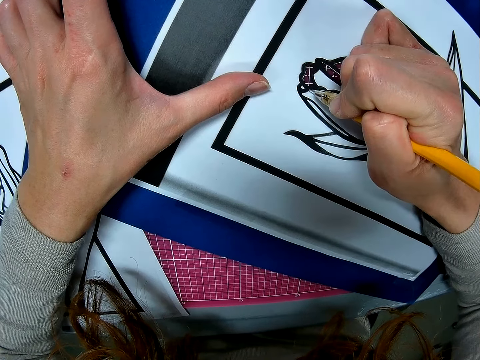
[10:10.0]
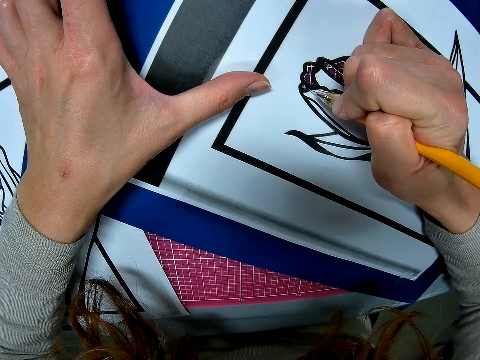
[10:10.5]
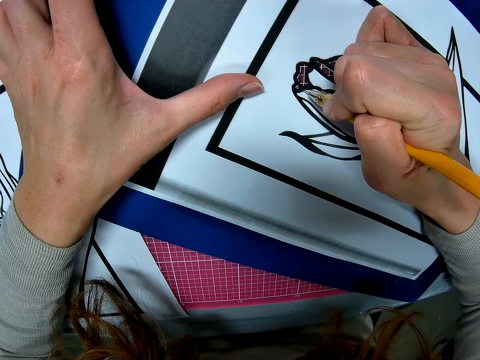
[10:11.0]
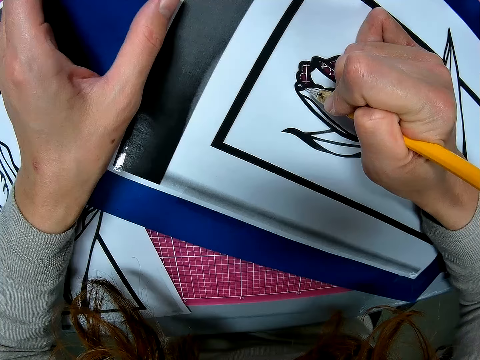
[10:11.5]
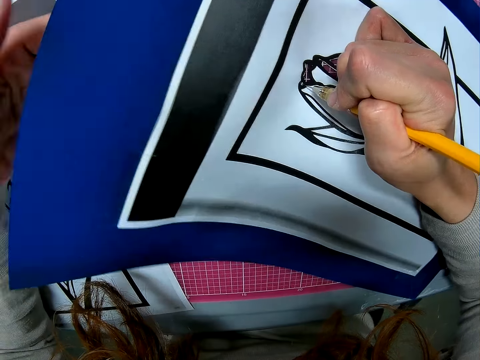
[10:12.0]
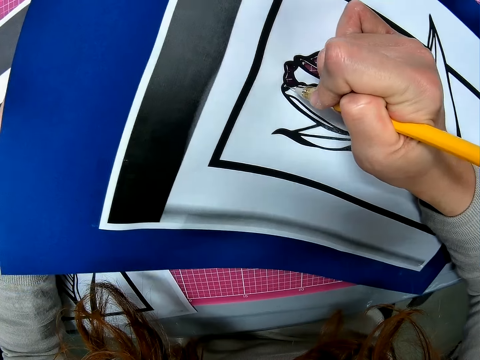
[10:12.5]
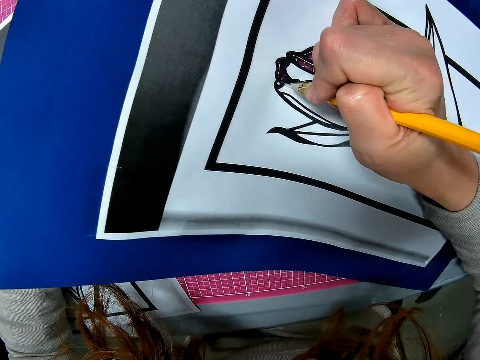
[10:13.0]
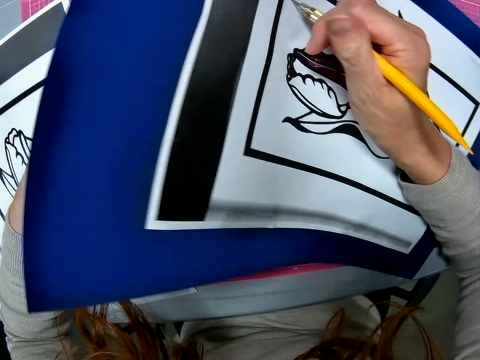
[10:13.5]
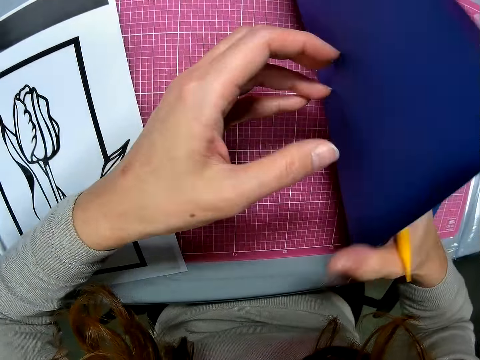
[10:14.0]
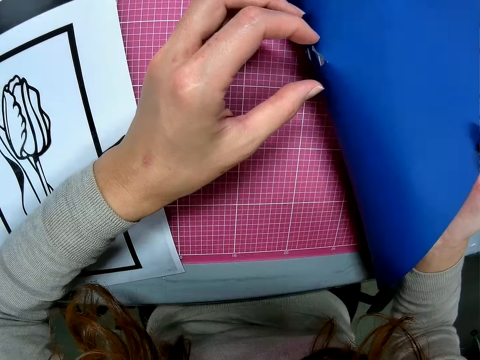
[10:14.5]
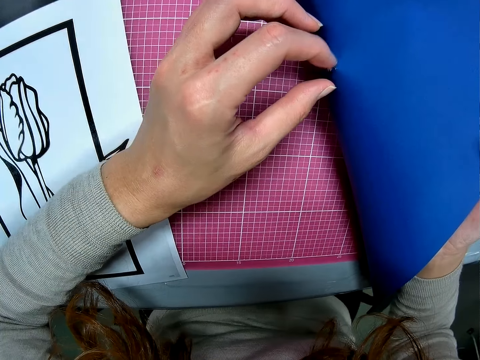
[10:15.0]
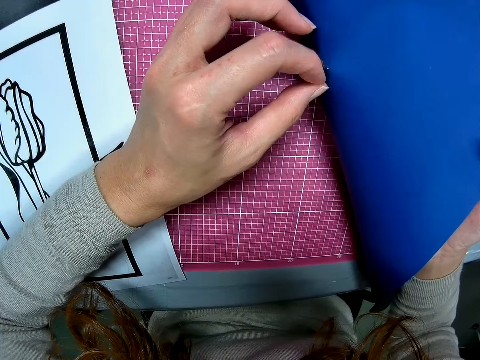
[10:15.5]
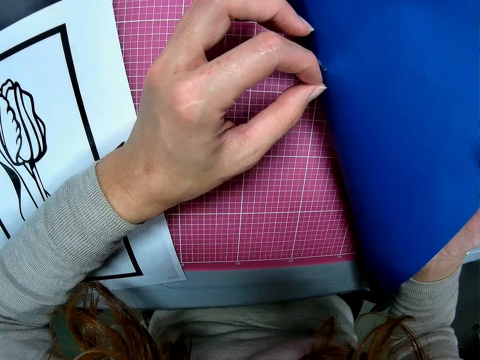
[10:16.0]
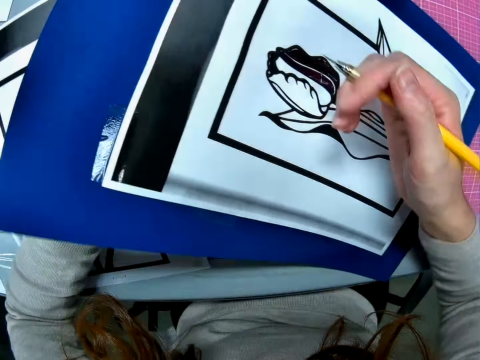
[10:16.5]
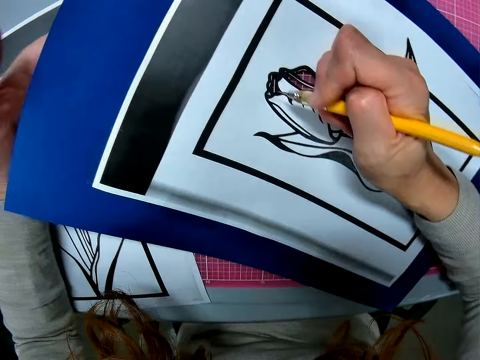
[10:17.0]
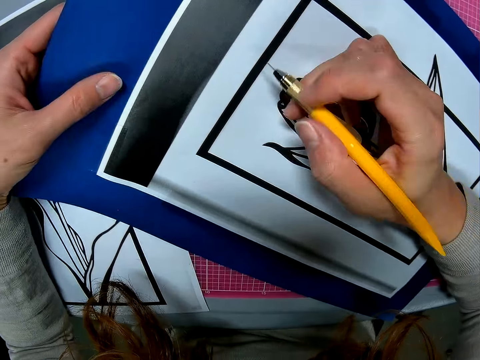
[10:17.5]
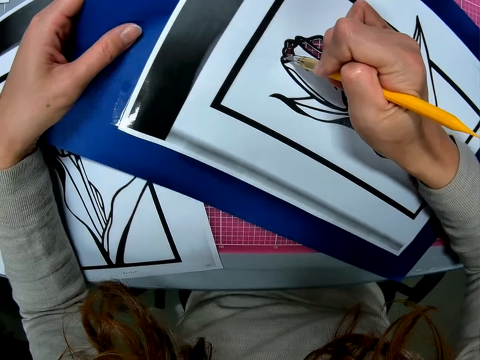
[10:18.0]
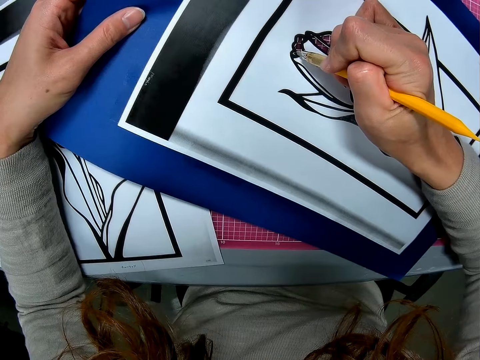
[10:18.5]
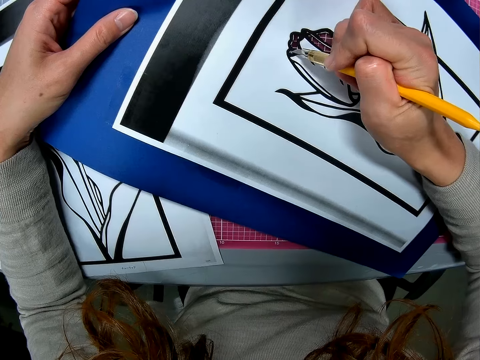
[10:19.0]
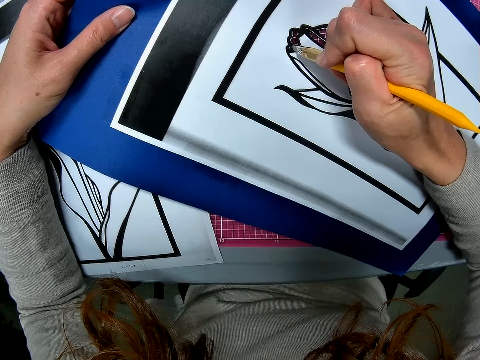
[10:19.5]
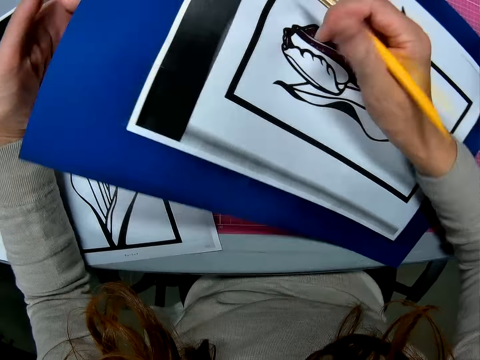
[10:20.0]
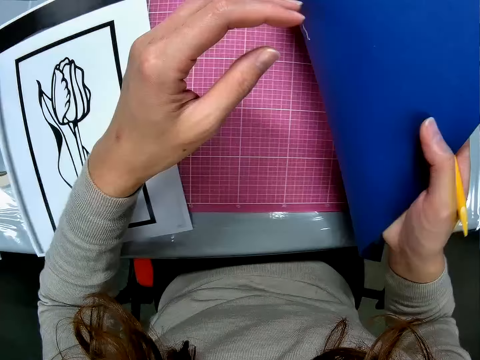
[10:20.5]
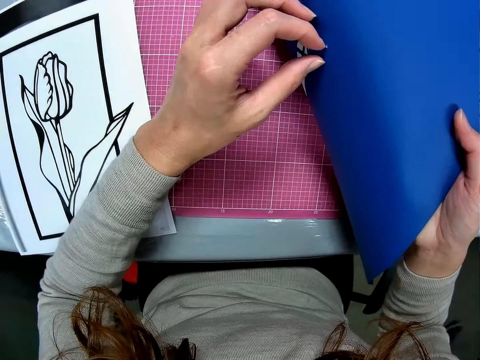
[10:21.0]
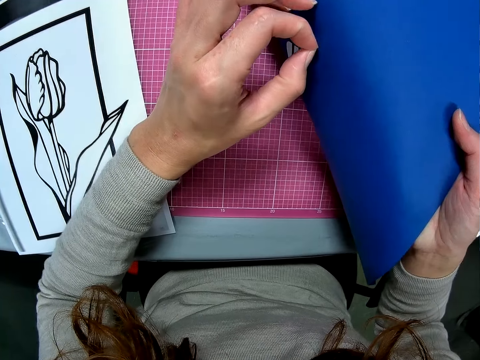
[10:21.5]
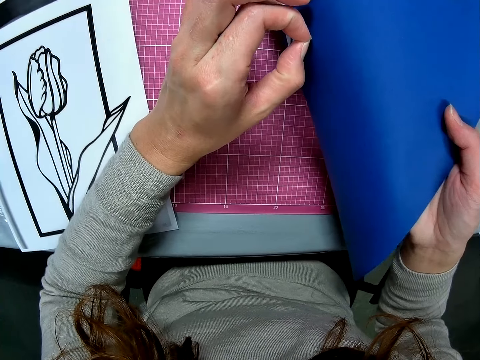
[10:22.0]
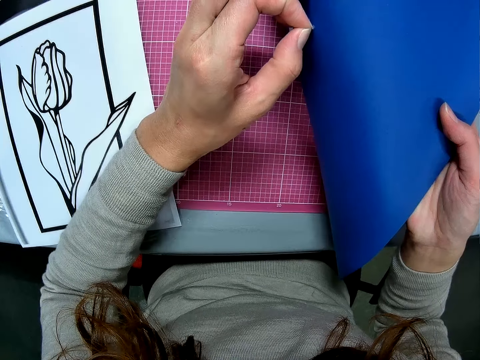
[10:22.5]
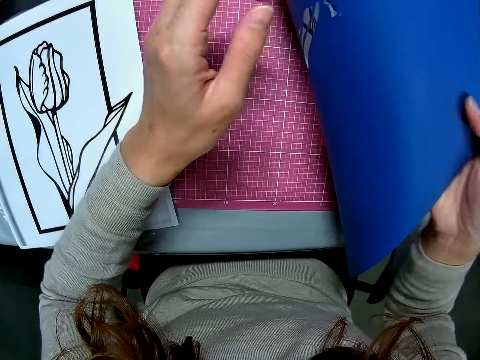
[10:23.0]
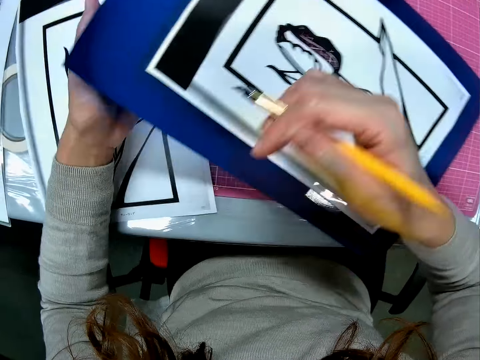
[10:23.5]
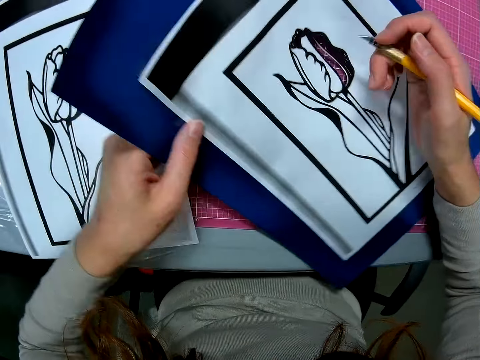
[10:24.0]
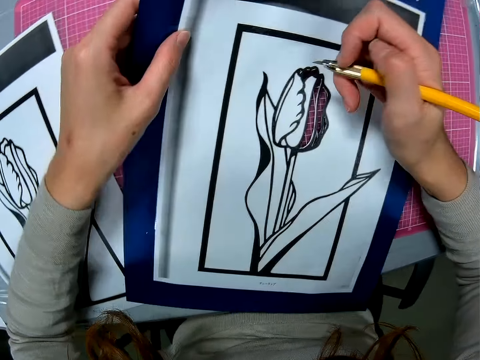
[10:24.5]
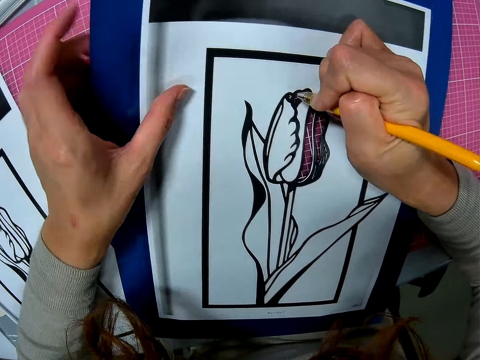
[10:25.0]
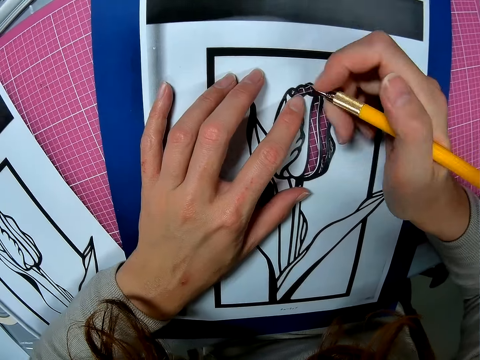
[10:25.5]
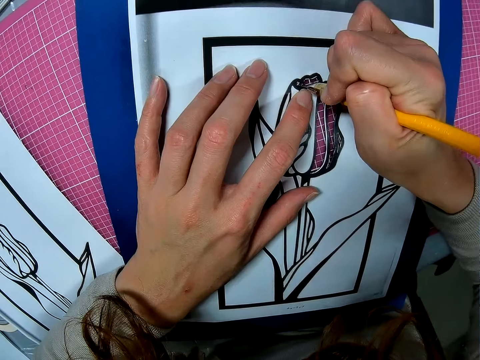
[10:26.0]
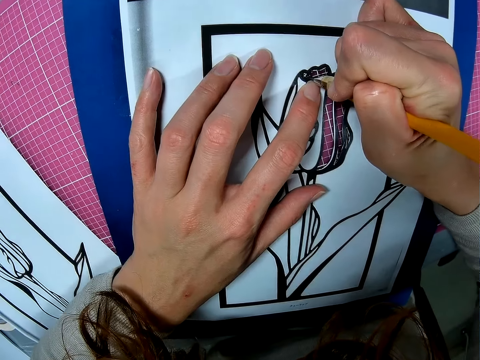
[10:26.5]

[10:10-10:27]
The camera wearer turns the paper on the table. She removes the pieces of paper with her hand. She adjusts the paper on the table and returns the paper. She continues cutting the paper with the scalpel or pen knife. She turns the paper on the table. She removes the pieces of paper with her hand. She returns the paper, adjusts the paper on the table, turns the paper and cuts the drawing with the pen knife.

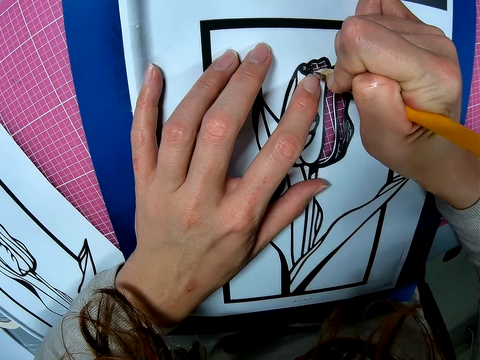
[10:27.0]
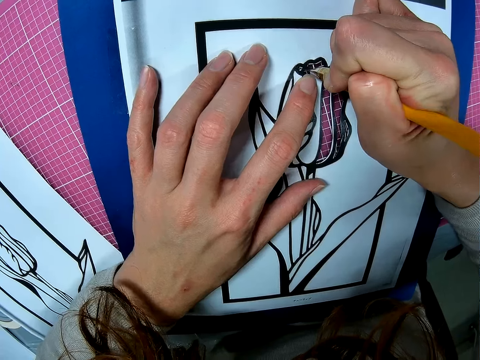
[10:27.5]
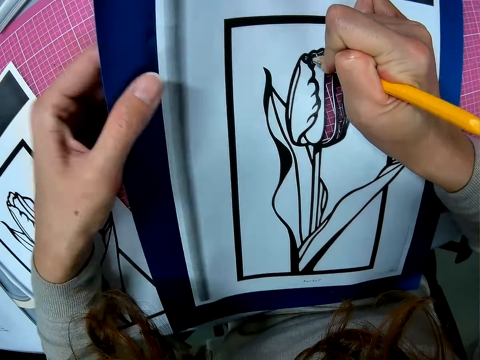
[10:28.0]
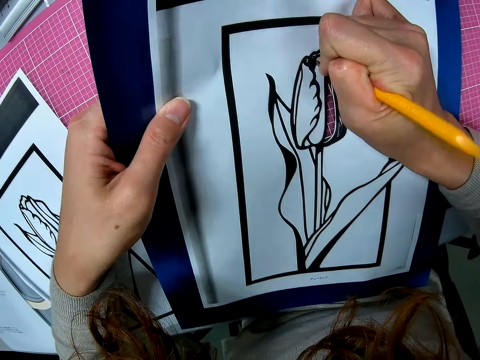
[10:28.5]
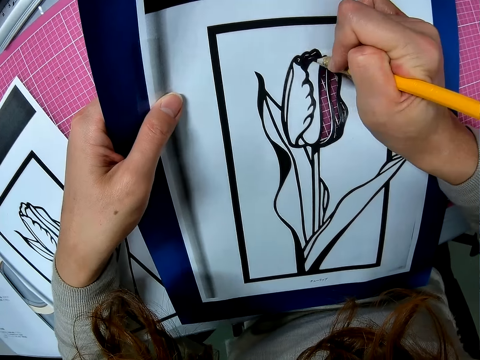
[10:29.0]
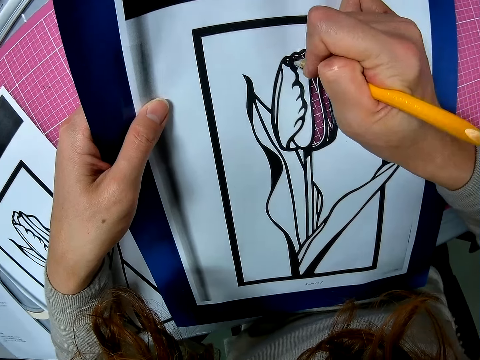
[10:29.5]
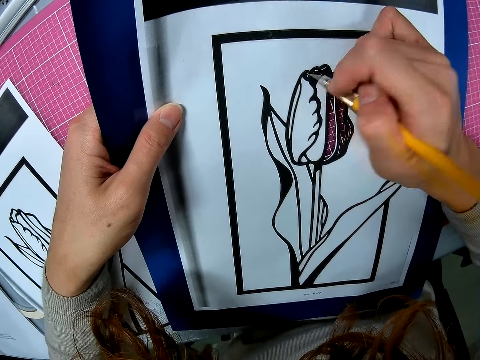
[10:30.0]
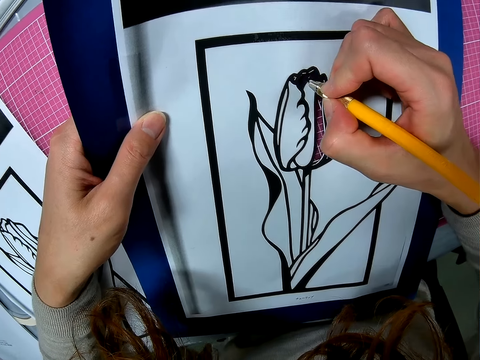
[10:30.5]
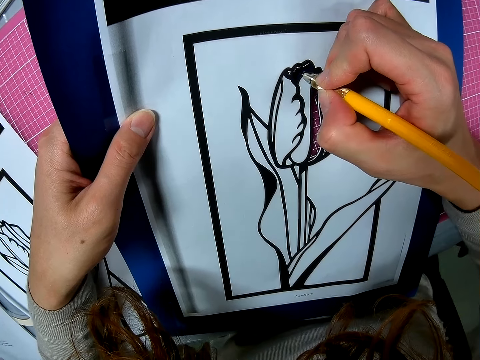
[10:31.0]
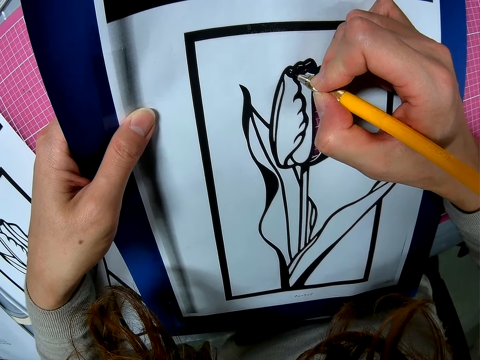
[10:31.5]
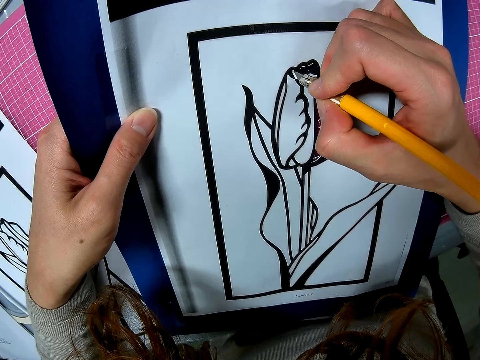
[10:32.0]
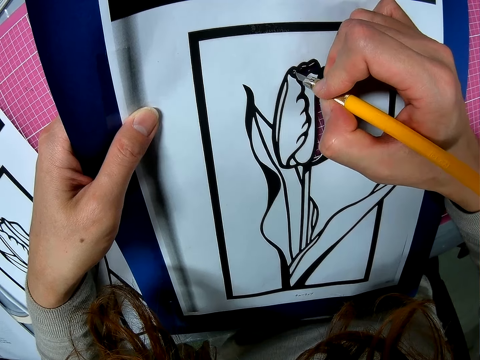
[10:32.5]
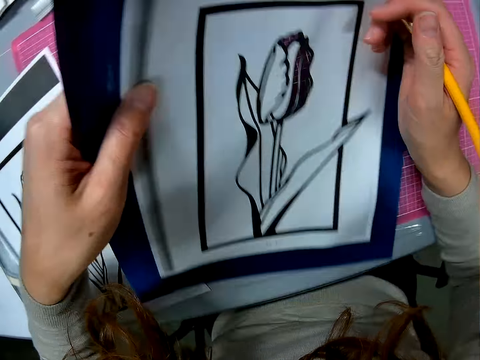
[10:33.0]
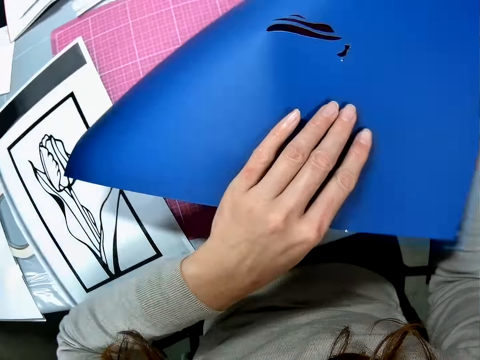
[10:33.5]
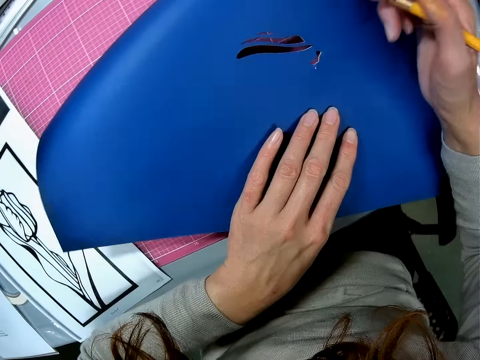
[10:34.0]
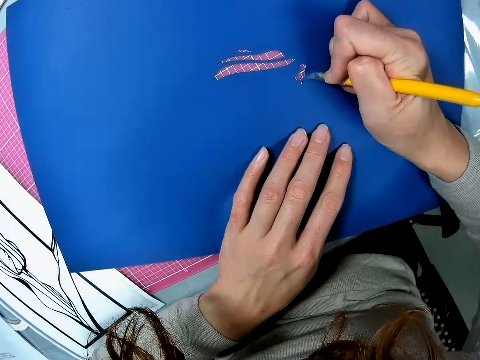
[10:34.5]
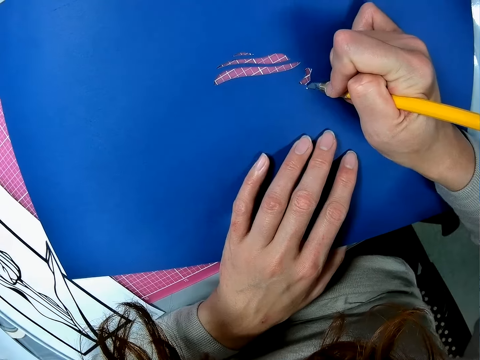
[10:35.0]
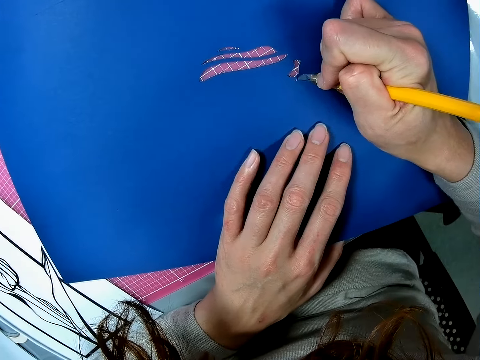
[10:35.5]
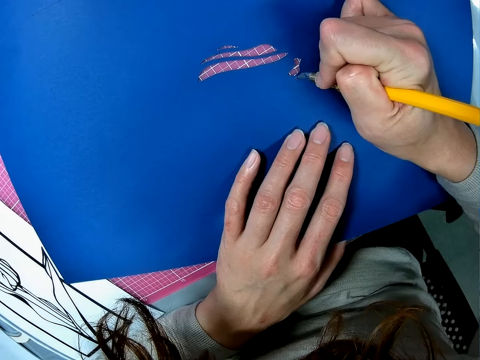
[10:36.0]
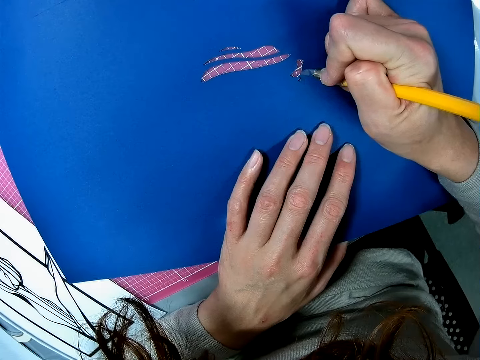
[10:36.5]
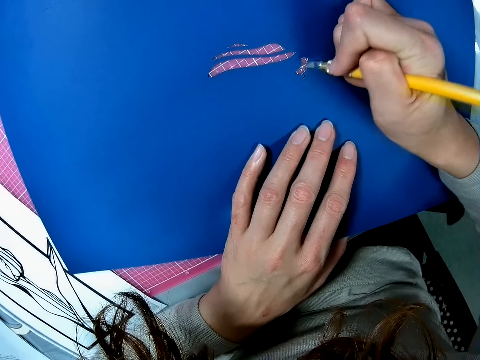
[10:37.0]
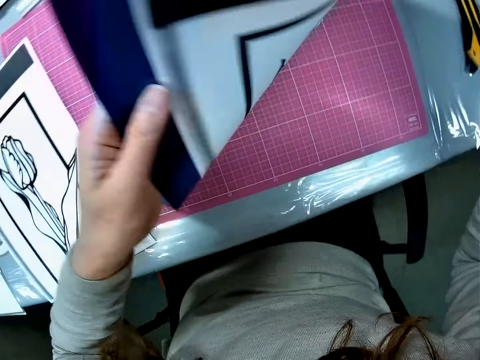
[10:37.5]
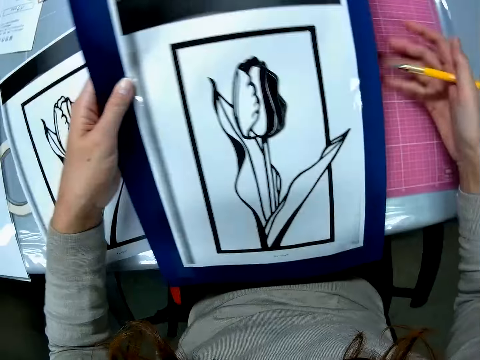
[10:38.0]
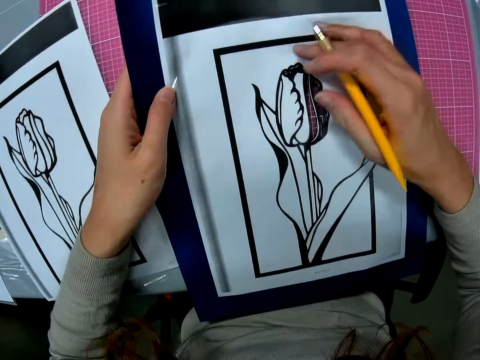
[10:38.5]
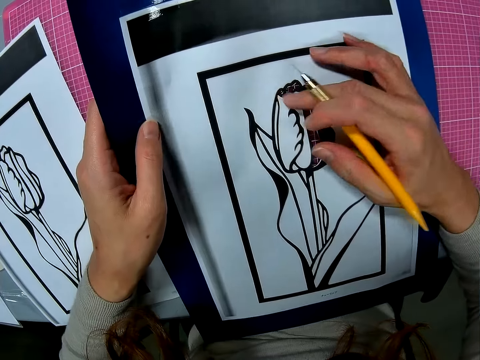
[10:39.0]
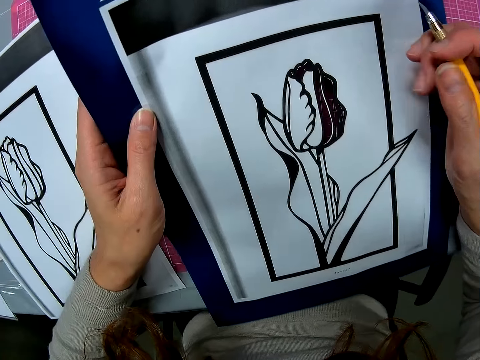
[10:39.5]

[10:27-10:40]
The camera wearer adjusts the paper on the table. They turn the paper on the table. They remove the cut piece with the pen knife. They continue cutting the paper with the scalpel. They turn the paper and adjust the paper on the table.
